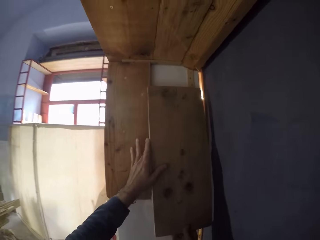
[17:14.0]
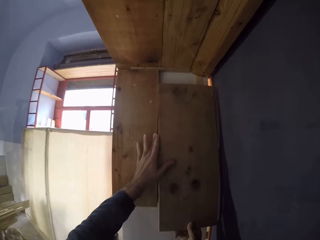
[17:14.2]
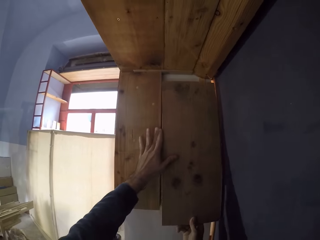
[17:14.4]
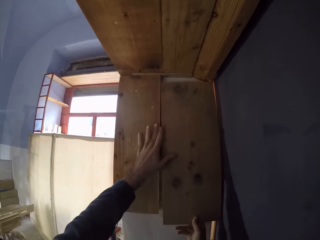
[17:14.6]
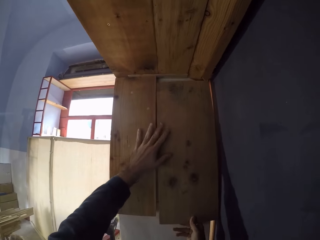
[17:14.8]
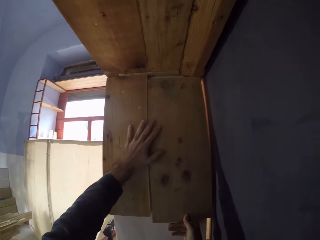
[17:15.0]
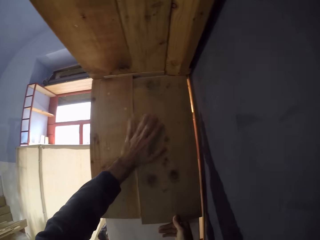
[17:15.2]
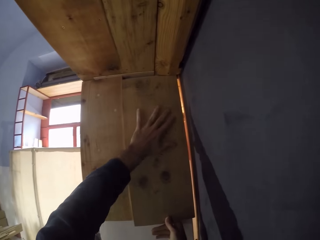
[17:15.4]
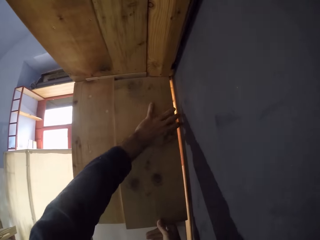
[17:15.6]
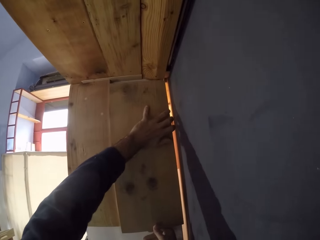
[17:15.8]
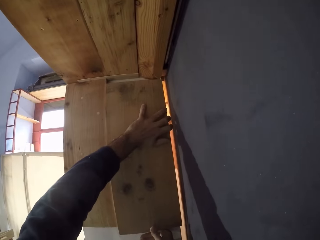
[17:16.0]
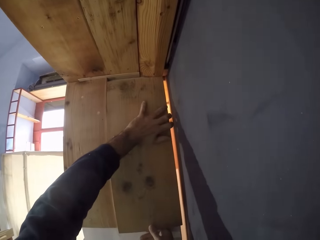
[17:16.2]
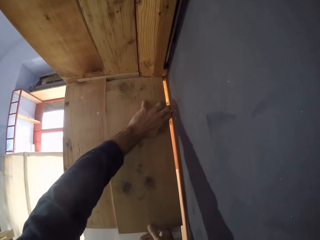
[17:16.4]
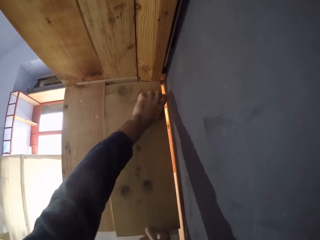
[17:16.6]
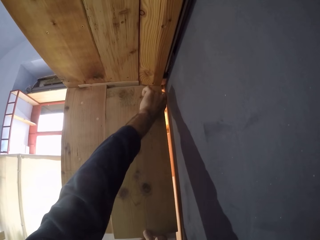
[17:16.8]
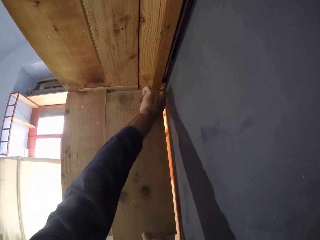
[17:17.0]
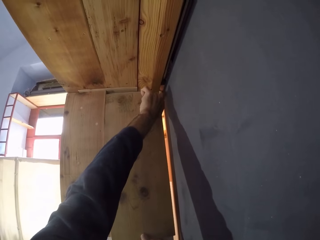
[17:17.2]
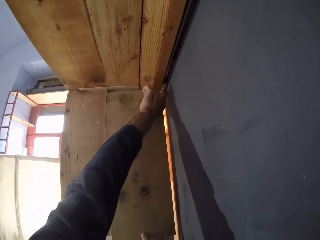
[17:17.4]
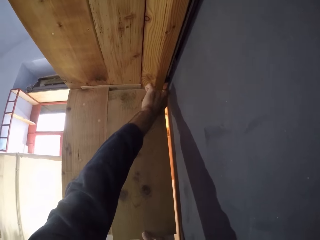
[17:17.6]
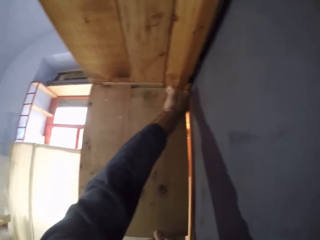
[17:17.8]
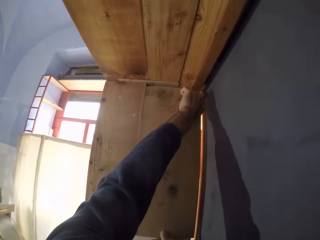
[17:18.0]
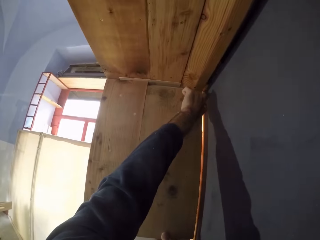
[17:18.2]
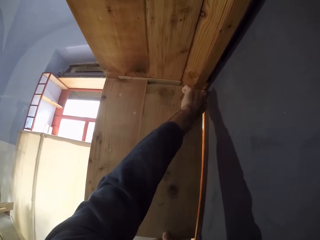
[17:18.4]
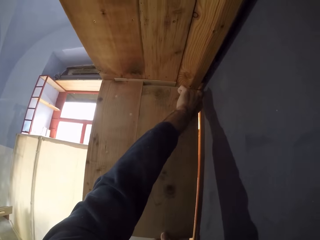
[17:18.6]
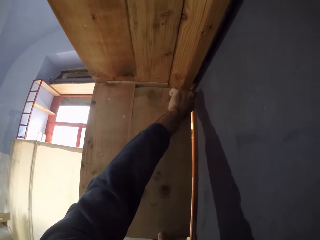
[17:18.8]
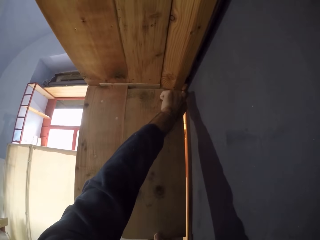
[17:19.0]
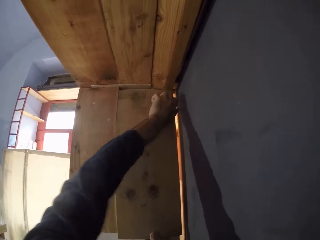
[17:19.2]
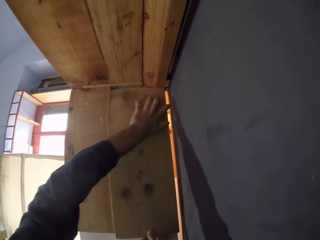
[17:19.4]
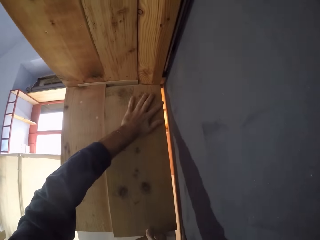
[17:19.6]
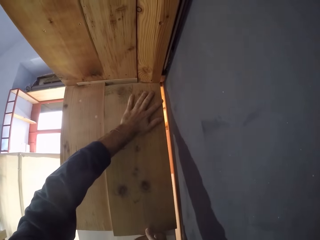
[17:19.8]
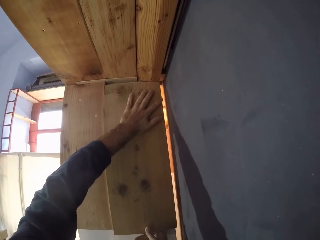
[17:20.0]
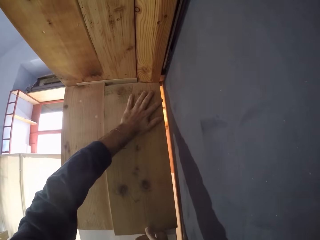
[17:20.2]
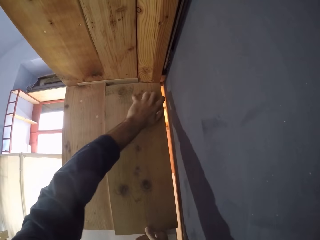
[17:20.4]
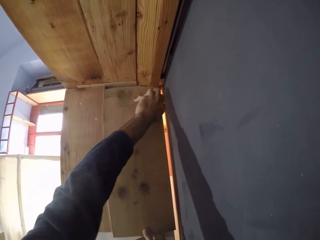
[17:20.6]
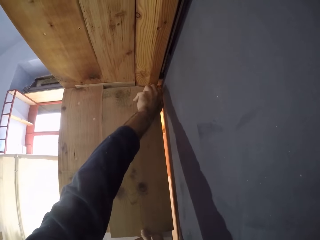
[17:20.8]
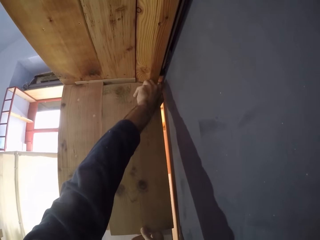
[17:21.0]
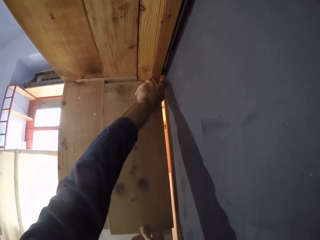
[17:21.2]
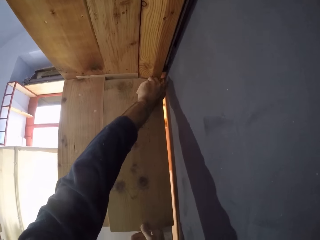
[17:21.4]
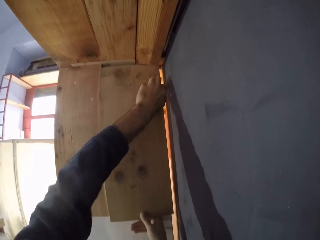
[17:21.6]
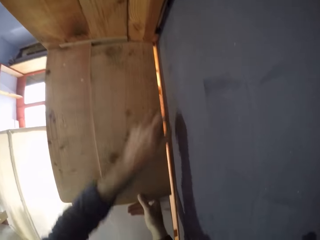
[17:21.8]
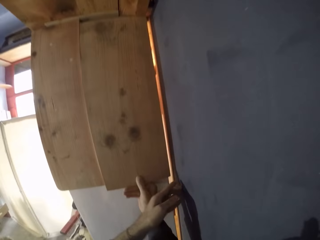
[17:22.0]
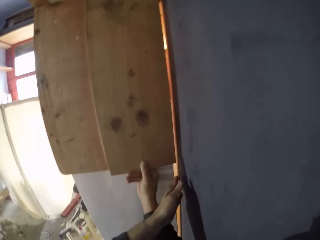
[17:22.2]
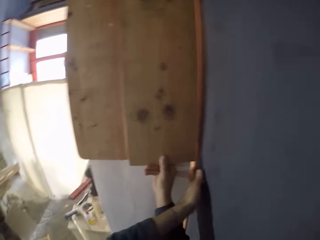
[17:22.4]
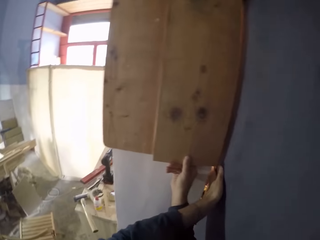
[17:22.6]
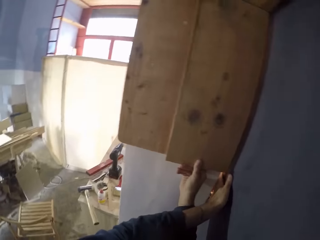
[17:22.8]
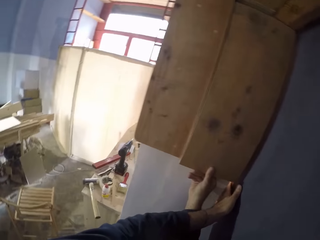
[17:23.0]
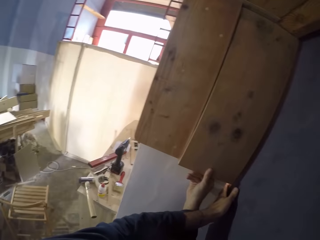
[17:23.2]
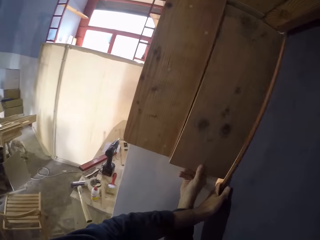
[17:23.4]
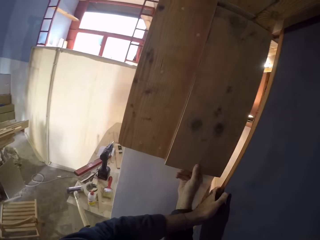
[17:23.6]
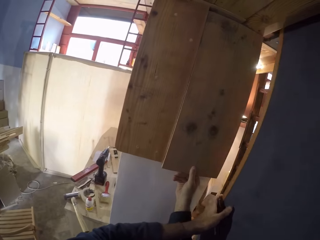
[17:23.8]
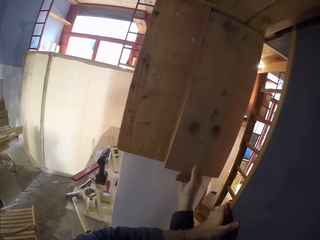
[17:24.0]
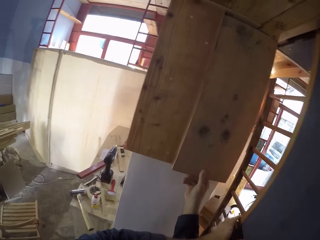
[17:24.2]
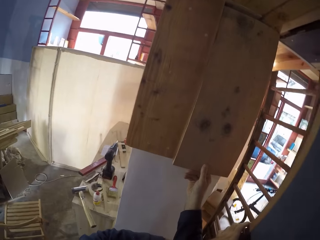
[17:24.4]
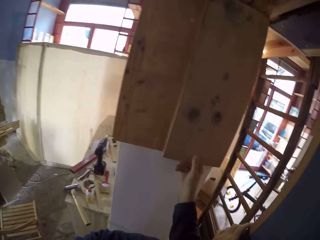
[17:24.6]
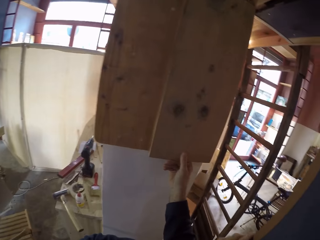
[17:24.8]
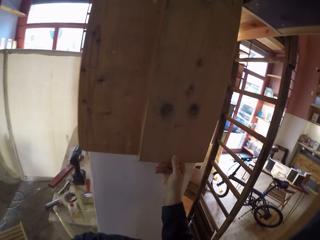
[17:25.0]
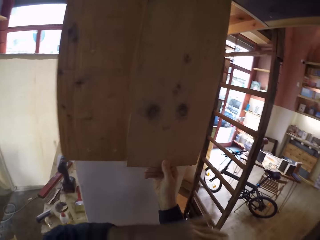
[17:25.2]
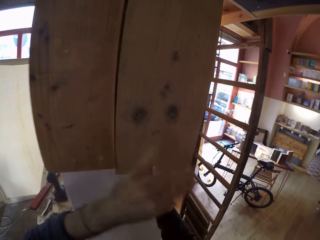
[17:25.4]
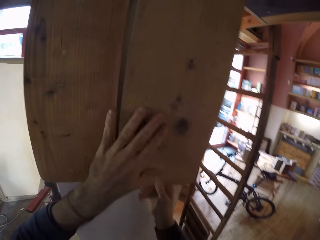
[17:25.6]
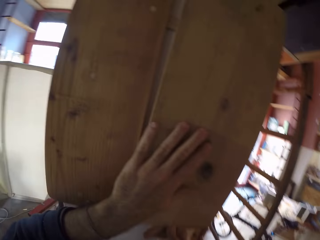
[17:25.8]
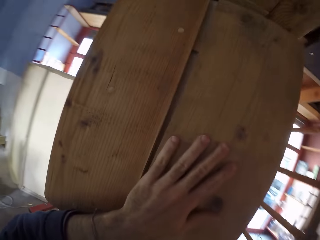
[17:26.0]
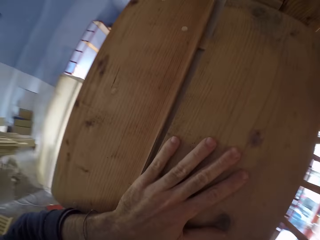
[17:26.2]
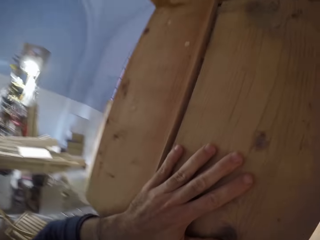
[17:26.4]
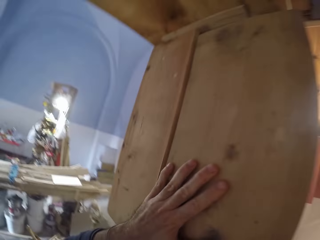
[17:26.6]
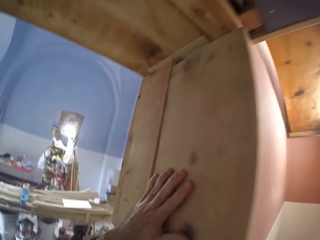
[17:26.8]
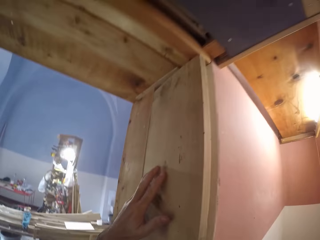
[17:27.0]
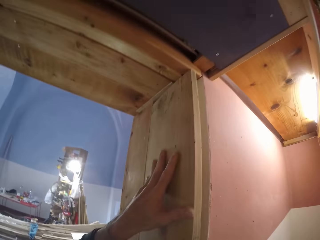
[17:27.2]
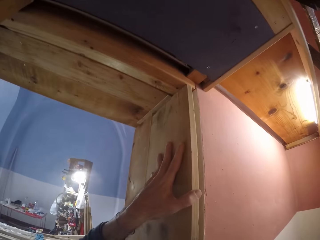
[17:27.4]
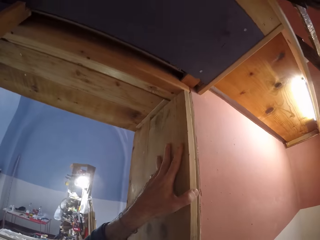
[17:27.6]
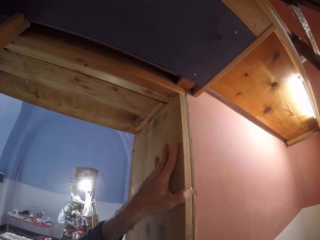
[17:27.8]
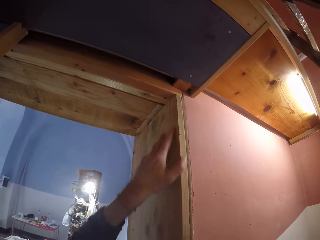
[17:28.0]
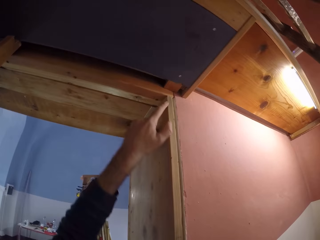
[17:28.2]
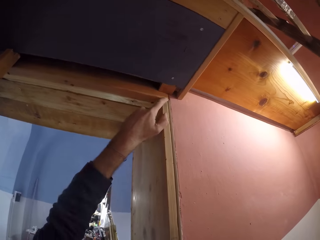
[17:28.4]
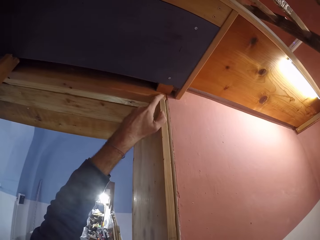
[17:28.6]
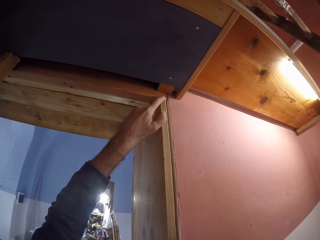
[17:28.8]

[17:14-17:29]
The camera wearer places the wood plank on the wall with both hands. He holds the wood plank with his right hand. He places his left hand on the door. He opens the door with his left hand.

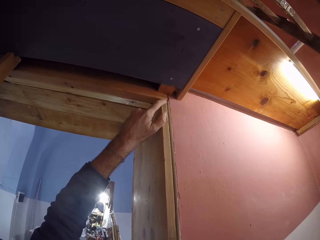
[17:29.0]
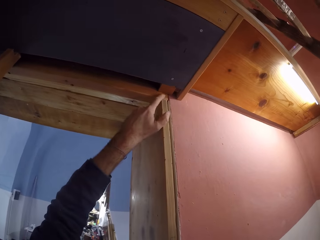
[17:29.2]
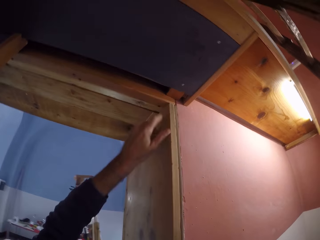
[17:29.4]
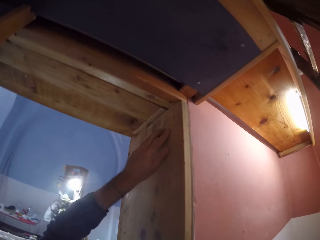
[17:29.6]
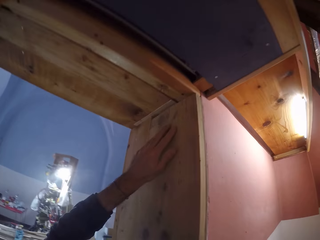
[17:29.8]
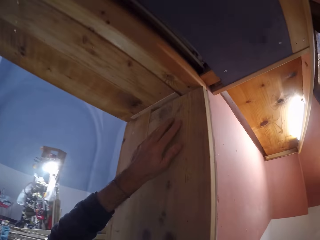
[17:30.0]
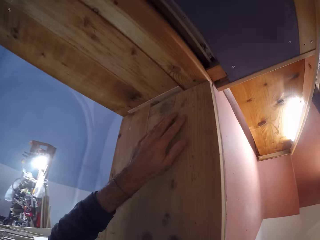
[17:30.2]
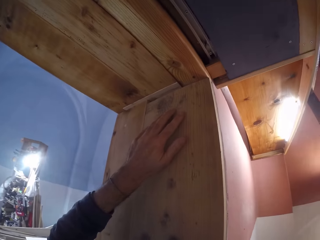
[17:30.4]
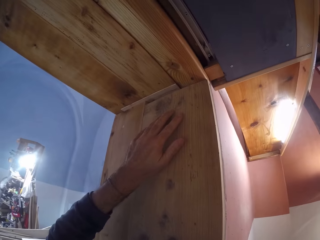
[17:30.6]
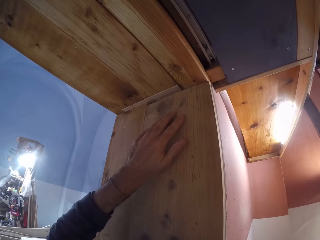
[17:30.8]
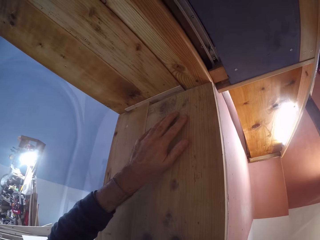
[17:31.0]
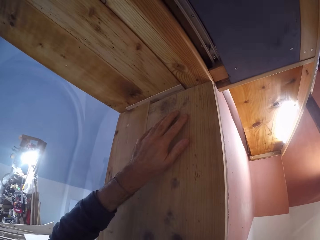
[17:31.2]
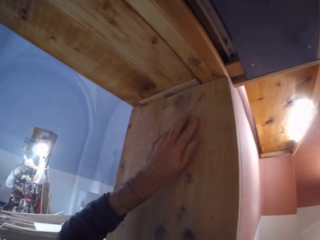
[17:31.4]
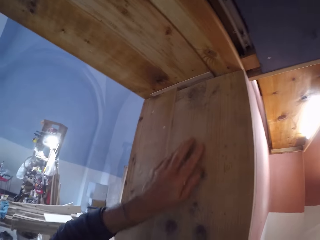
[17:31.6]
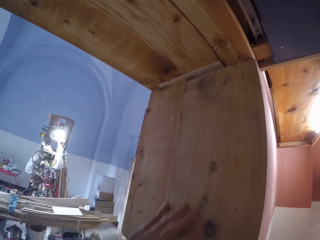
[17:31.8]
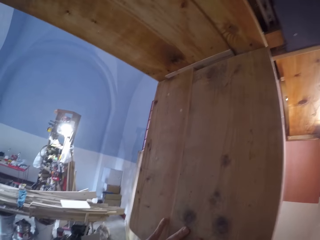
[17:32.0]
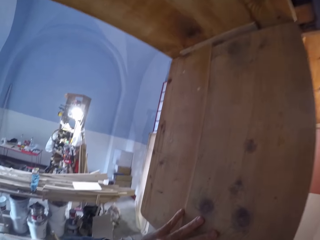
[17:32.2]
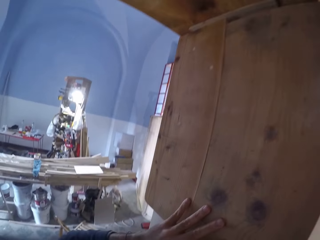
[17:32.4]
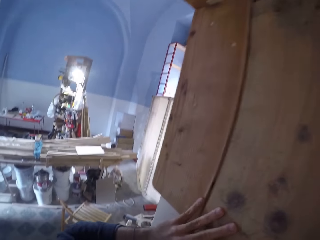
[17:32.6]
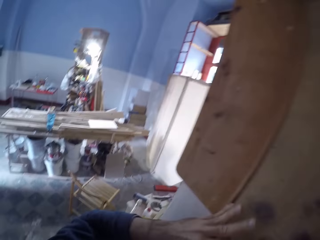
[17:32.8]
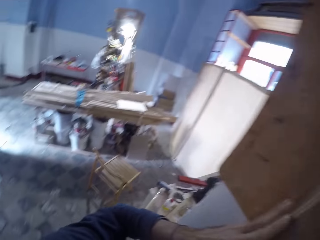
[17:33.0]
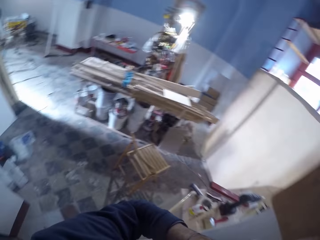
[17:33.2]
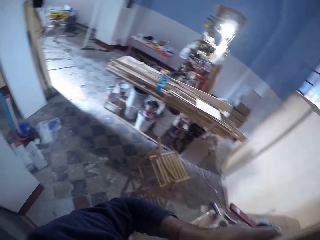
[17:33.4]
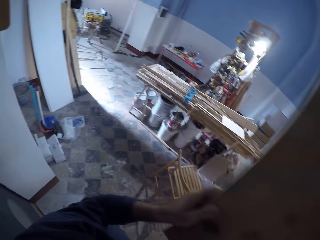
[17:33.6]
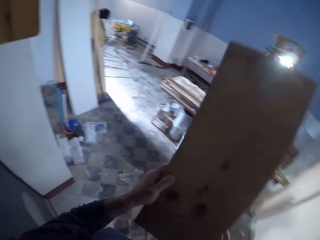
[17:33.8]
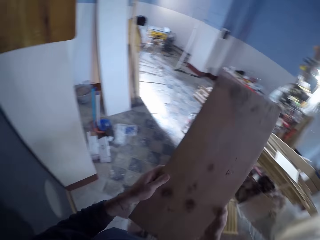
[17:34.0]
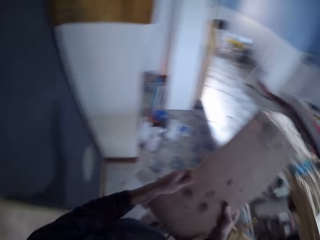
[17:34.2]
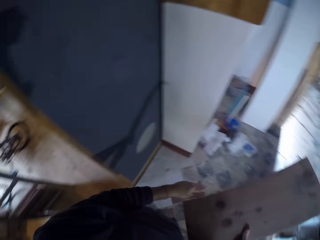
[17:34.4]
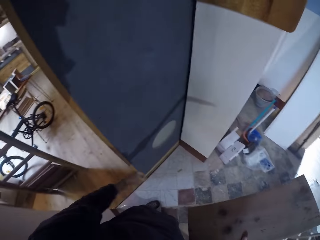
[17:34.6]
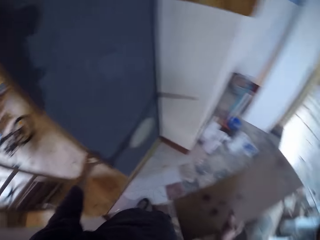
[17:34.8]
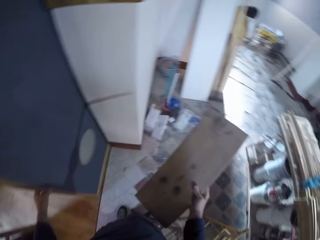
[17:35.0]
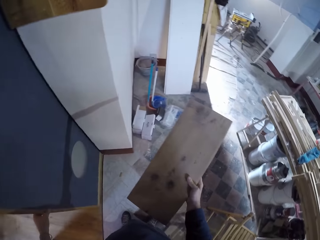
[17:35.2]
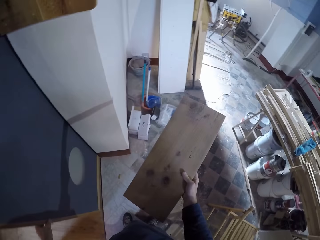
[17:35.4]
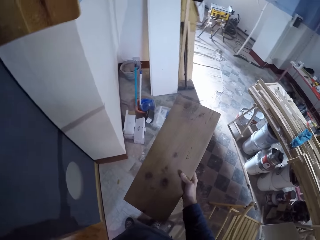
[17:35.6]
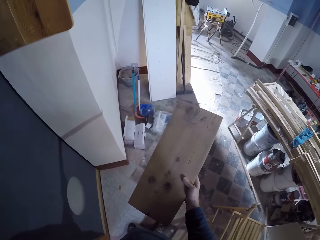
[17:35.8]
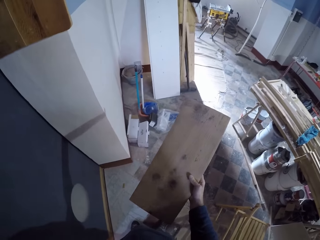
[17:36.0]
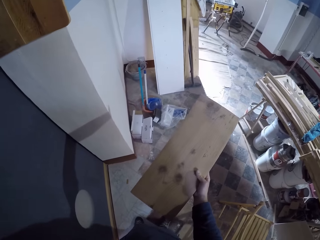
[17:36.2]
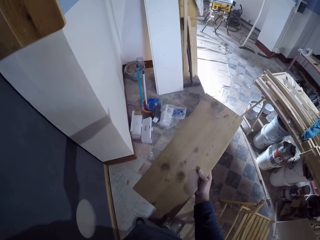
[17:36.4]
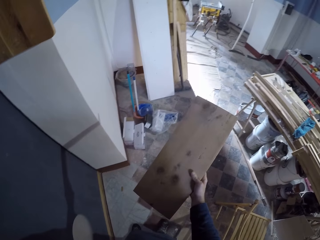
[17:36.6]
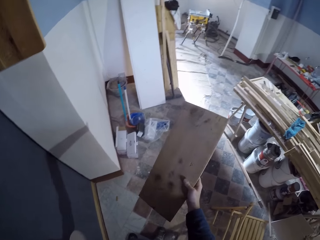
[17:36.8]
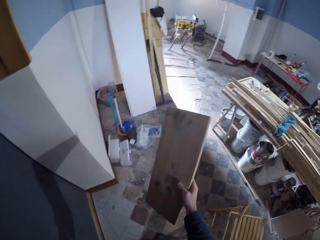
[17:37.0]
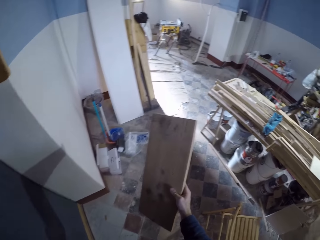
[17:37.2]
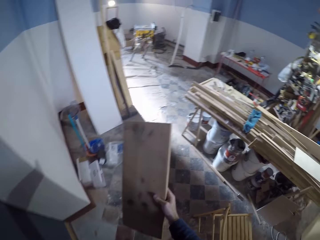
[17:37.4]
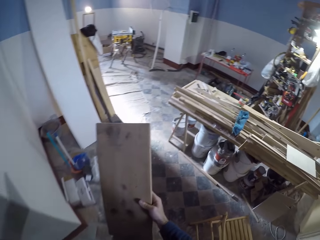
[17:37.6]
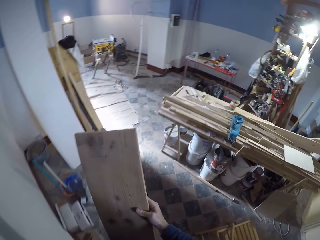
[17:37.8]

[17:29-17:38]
The camera wearer removes the wood plank from the wall with both hands. He holds the wood plank with both hands. He holds the wood plank with his right hand. He closes the door with his left hand.
